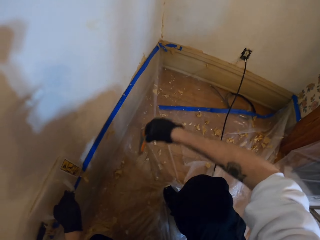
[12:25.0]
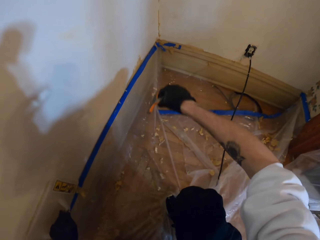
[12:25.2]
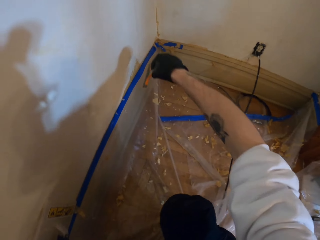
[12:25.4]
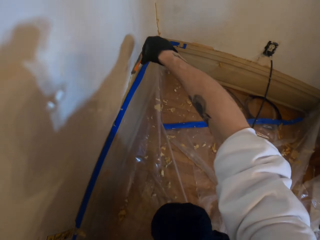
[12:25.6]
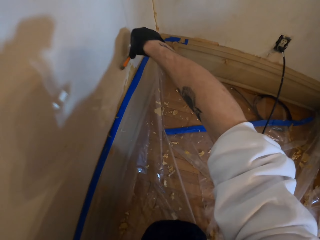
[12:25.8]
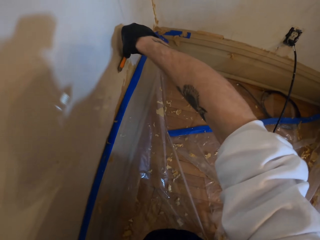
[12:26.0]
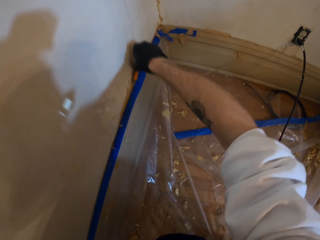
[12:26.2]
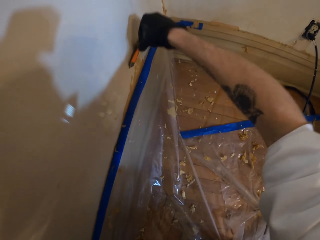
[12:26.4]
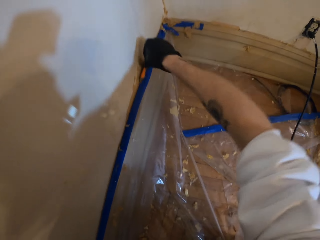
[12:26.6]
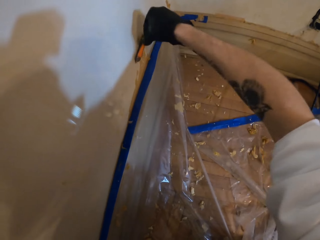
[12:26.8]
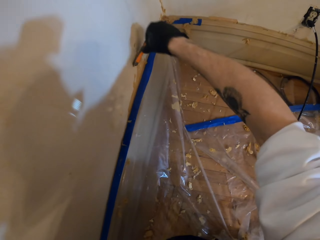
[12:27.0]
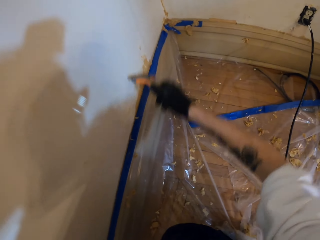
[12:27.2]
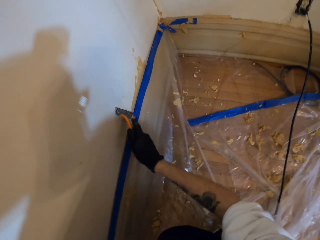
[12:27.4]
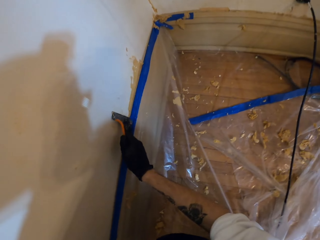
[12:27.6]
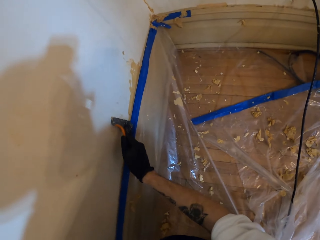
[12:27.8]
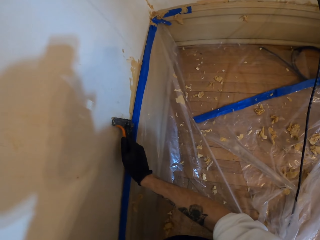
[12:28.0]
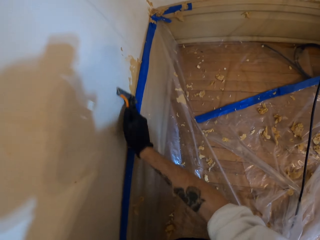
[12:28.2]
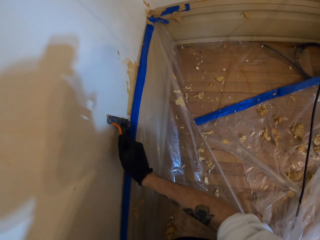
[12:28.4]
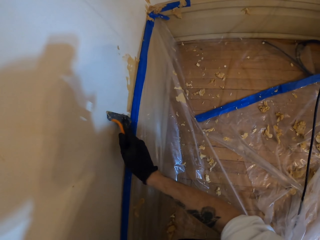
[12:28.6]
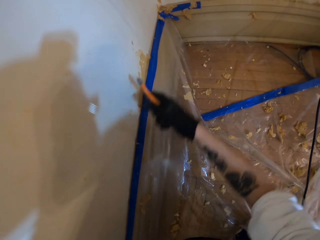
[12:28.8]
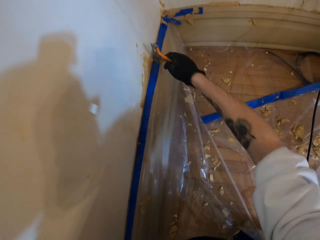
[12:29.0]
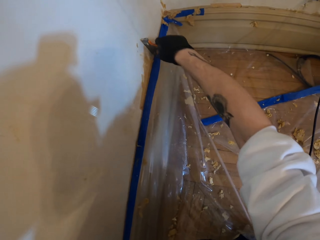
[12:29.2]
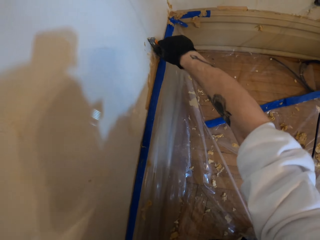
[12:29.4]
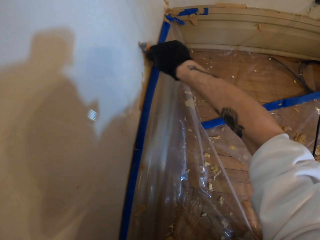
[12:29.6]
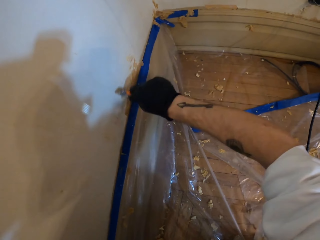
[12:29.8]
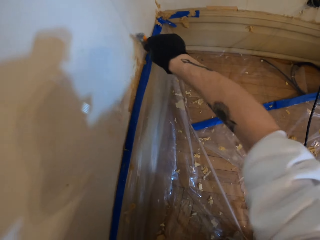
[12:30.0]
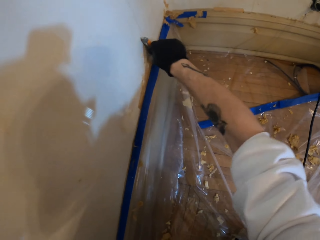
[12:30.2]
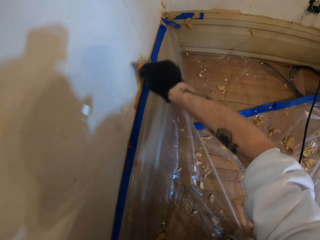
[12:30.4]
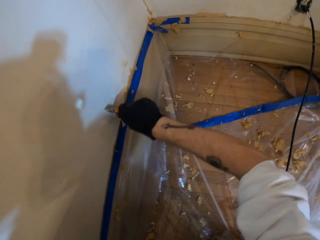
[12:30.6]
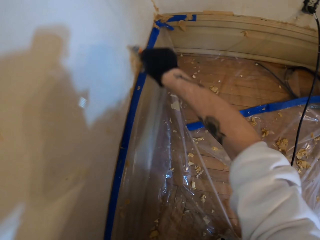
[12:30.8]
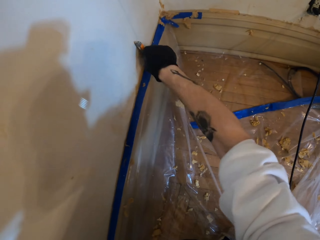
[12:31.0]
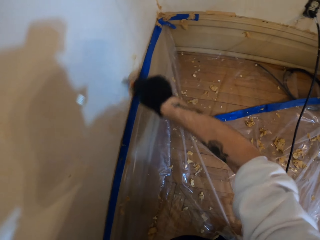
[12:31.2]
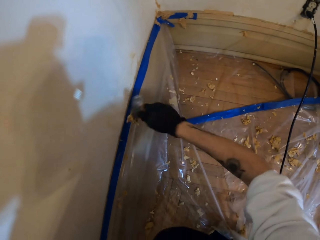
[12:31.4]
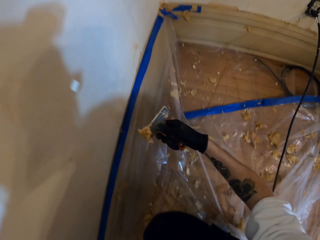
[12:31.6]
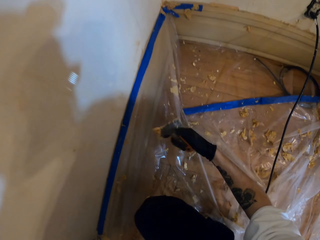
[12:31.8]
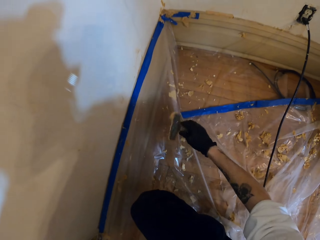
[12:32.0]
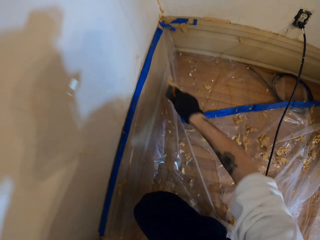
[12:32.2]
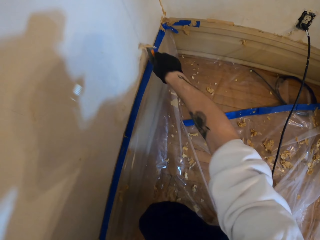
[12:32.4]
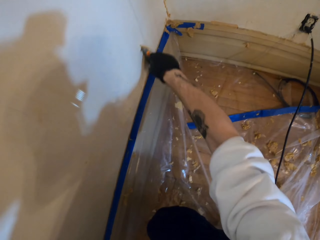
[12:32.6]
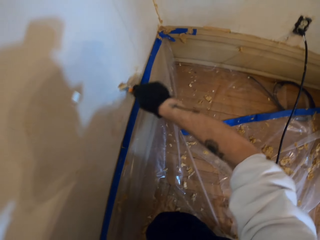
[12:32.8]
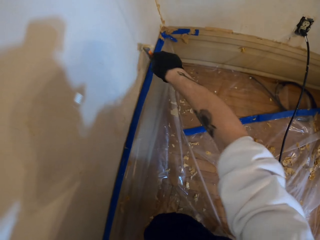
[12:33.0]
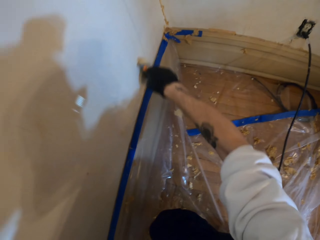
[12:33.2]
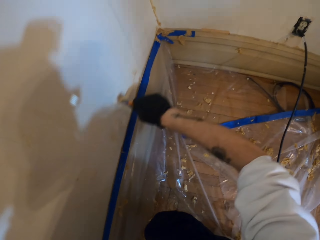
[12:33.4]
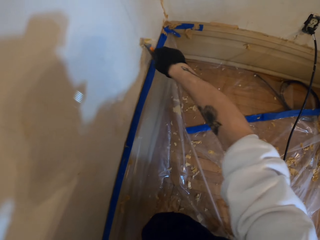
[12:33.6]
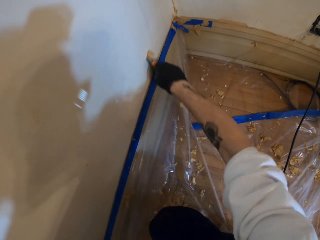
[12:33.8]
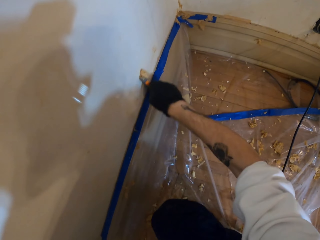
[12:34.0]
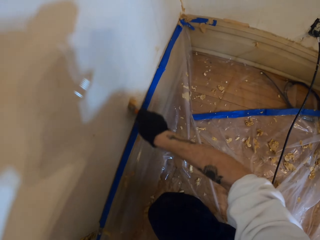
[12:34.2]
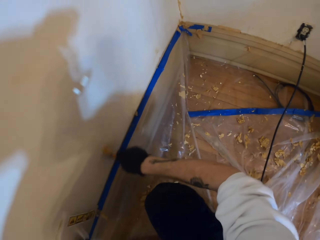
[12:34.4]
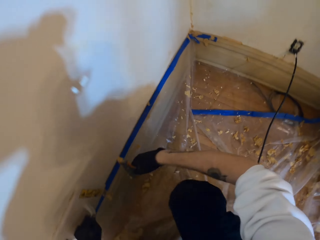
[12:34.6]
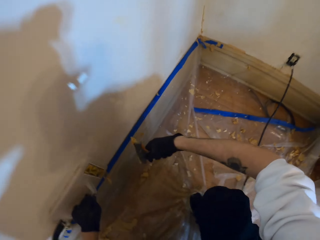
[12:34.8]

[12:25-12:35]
The camera wearer moves the right hand. They remove paint or wallpaper from the wall with the scraper. They lift the scraper. They move the right hand. They remove paint from the wall with the scraper.

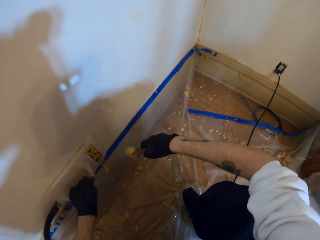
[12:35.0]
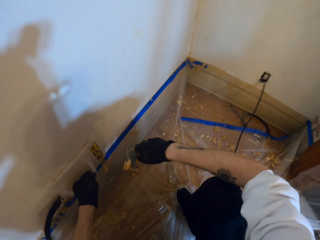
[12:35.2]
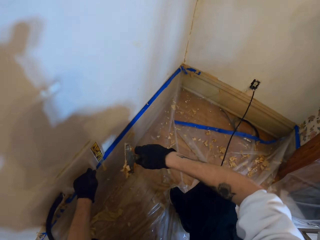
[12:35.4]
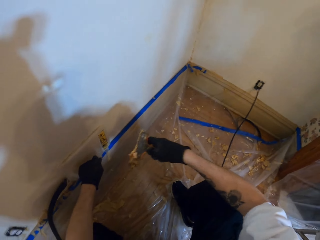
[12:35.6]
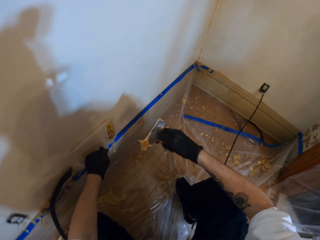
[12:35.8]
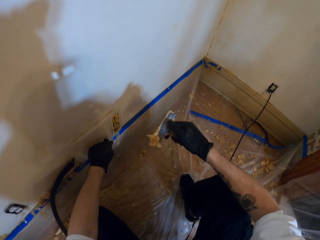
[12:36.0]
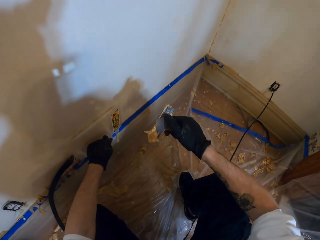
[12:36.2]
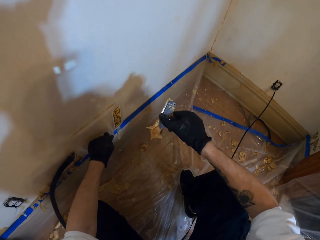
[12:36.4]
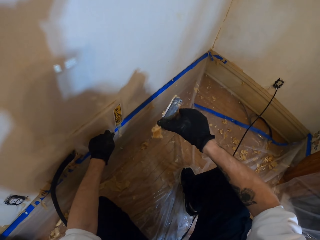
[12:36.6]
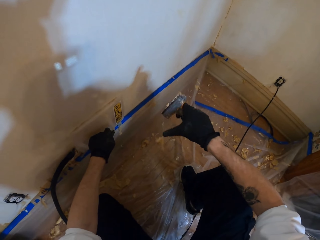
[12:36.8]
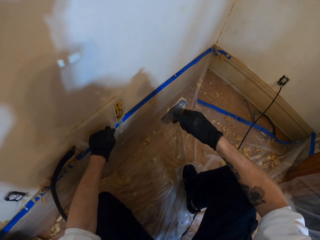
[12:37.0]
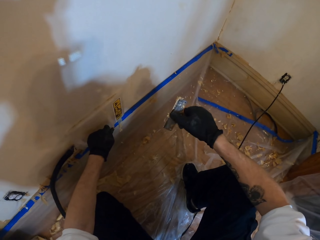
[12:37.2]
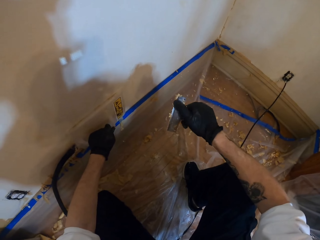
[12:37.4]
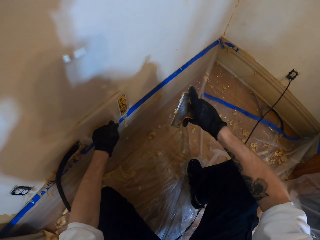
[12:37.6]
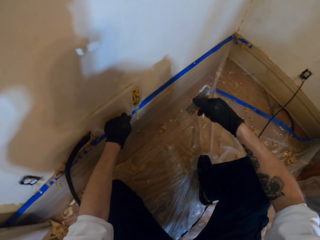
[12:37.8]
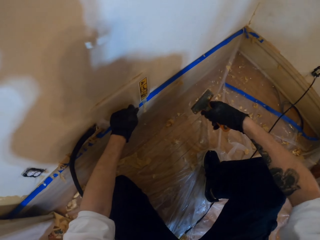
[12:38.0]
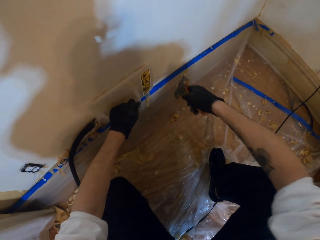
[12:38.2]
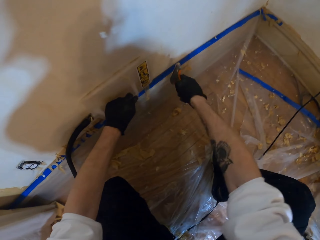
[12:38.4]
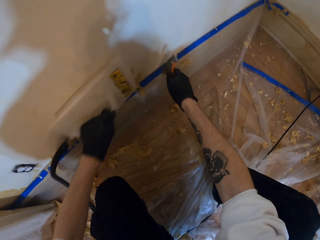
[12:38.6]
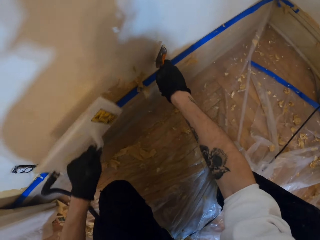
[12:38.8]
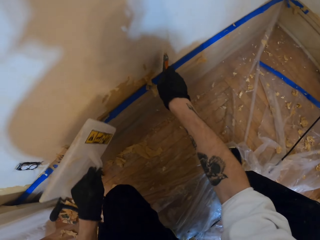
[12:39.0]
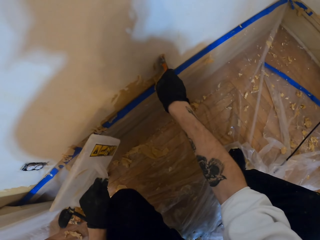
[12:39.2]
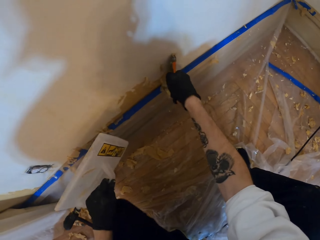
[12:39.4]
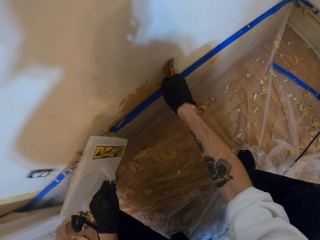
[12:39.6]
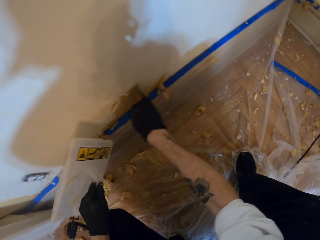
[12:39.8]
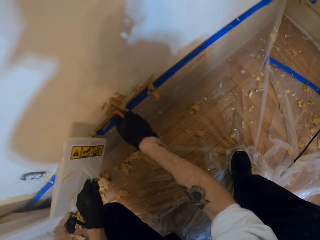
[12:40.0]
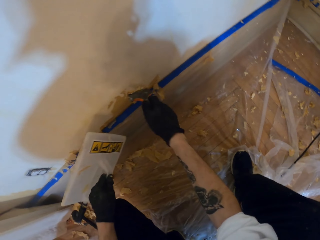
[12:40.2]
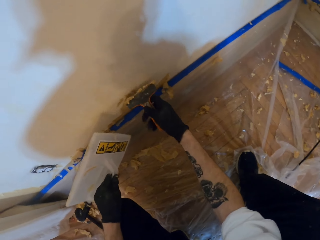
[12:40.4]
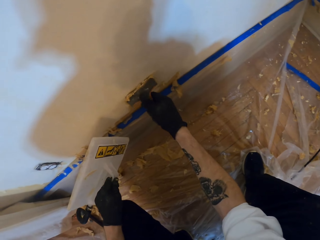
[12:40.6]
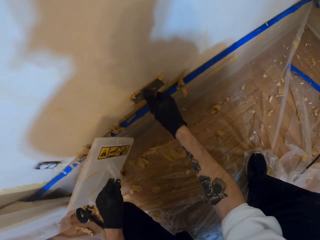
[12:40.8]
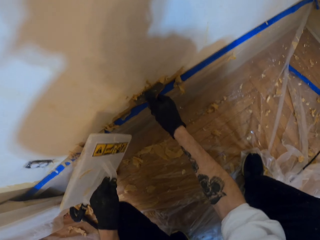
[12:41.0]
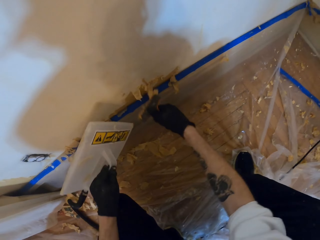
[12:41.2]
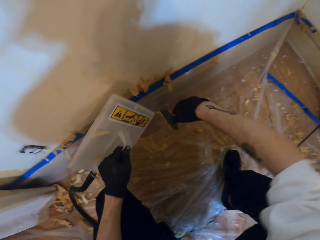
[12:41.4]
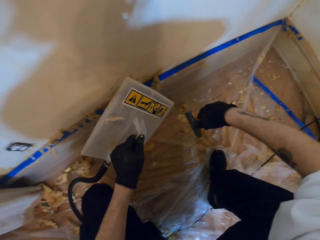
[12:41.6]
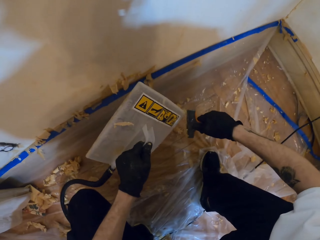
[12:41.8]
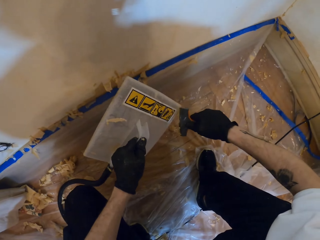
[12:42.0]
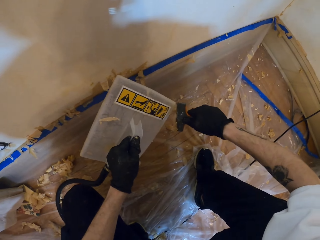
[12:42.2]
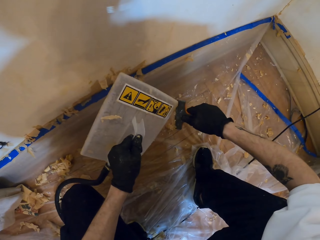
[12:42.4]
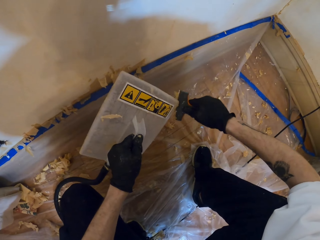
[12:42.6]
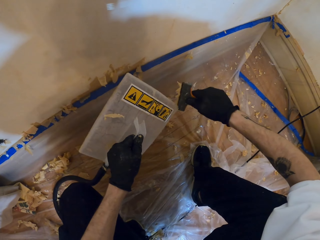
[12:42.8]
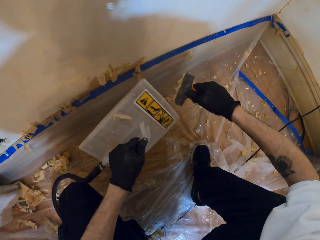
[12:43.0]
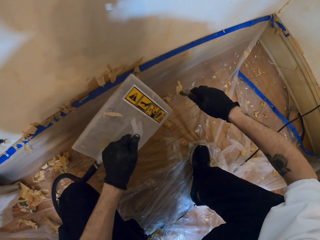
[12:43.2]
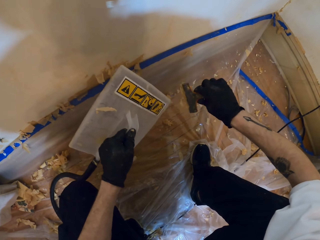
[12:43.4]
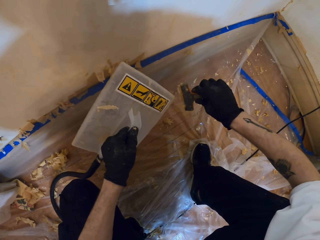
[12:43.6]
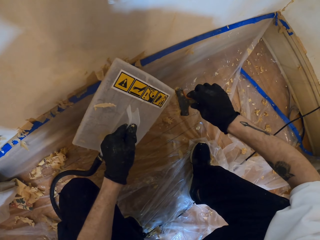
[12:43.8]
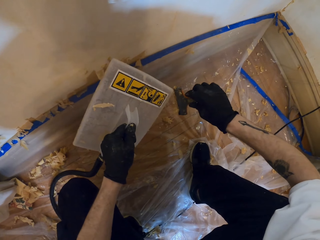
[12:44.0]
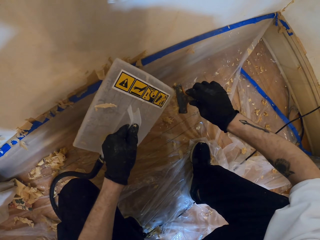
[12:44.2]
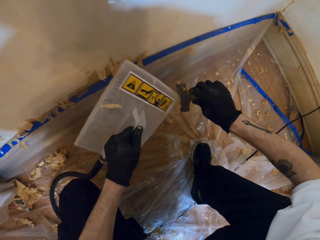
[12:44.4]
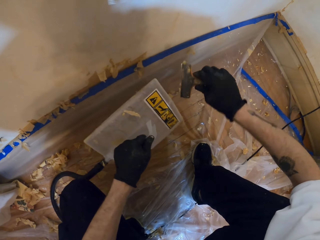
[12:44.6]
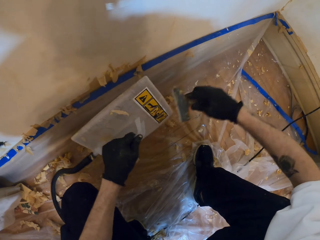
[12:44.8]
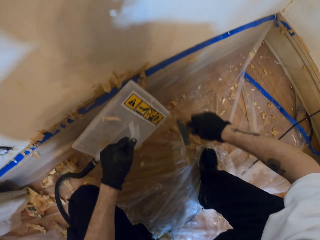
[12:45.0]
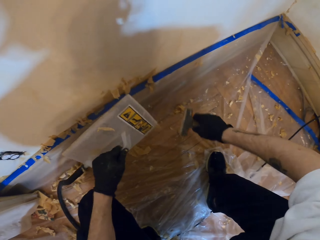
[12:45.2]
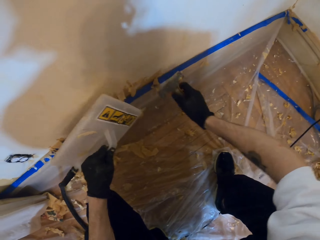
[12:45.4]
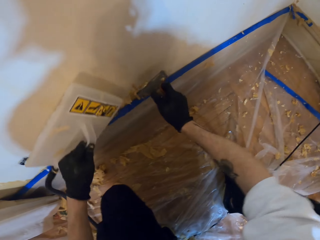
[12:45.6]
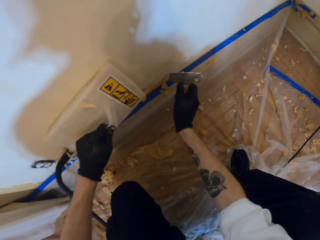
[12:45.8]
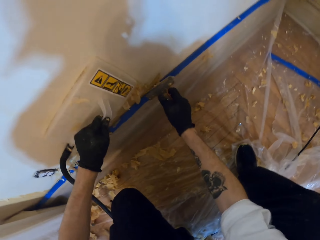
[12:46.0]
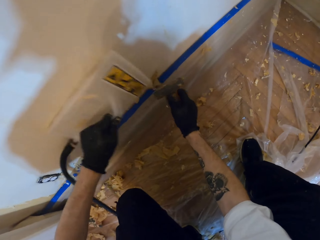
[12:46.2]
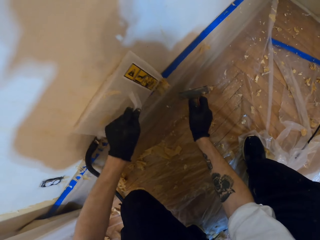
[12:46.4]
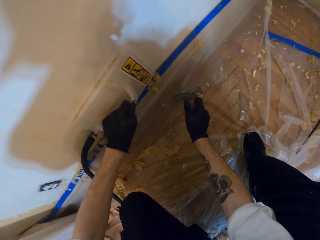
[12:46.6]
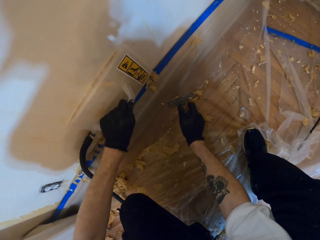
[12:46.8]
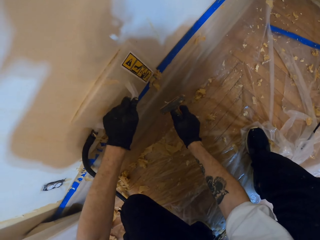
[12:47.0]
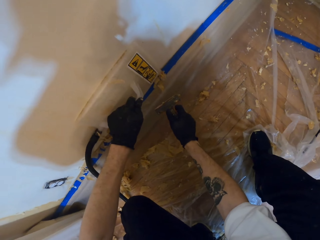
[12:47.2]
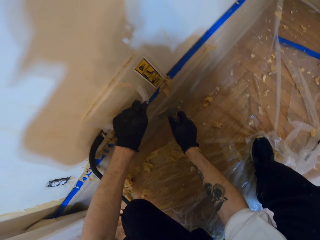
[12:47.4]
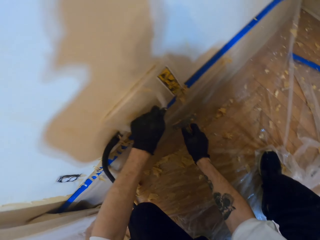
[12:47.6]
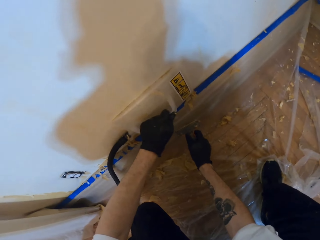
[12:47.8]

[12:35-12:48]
The camera wearer moves the plastic float. They remove paint or wallpaper from the scraper with hands. They drop the wallpaper on the floor. They move the right hand. They lift the wallpaper steamer from the wall. They move the plastic float. They remove paint from the wall with the scraper. They move both hands. They remove paint from the scraper. They rub the scraper against the wallpaper steamer. They move both hands. They remove the wallpaper with the scraper. They lift the plastic float and place the plastic float on the wall.
